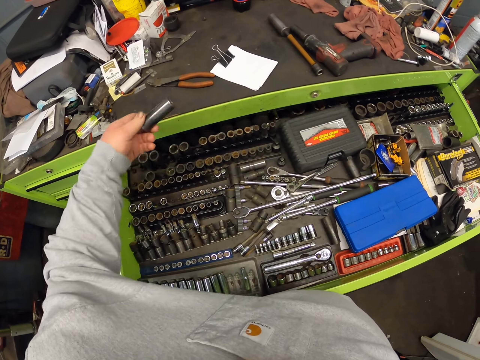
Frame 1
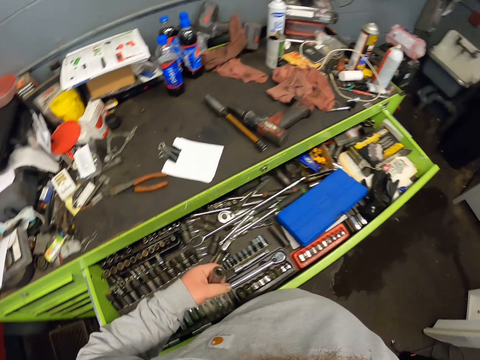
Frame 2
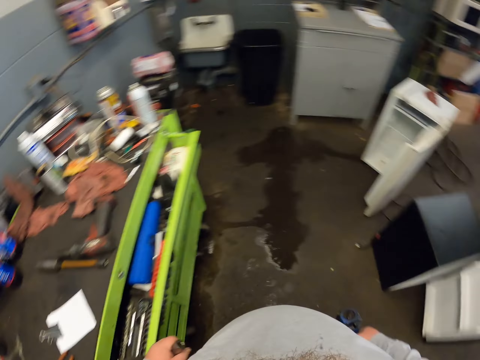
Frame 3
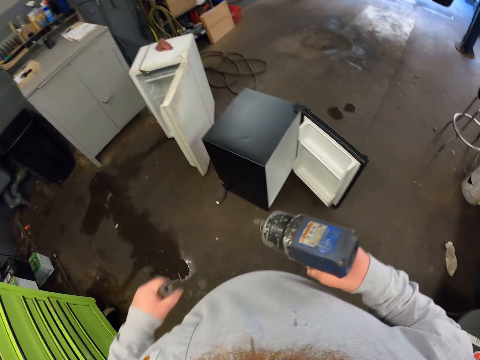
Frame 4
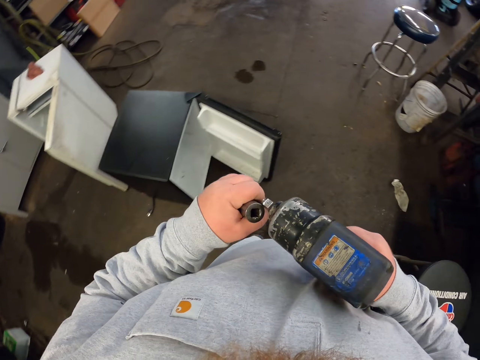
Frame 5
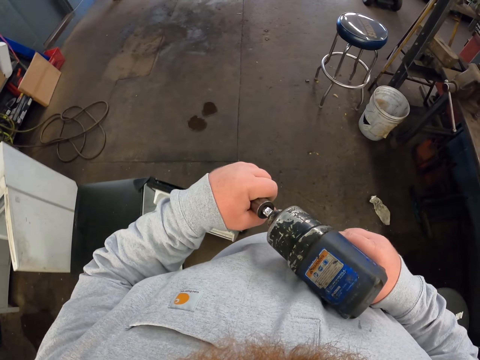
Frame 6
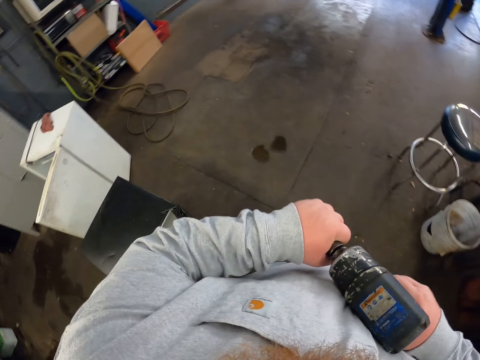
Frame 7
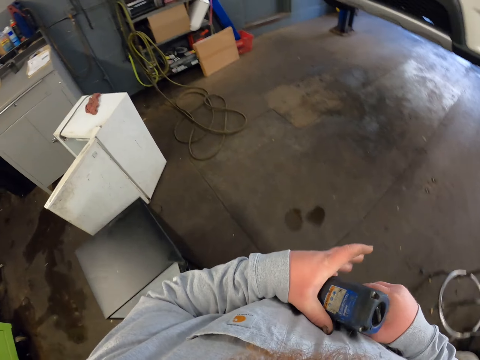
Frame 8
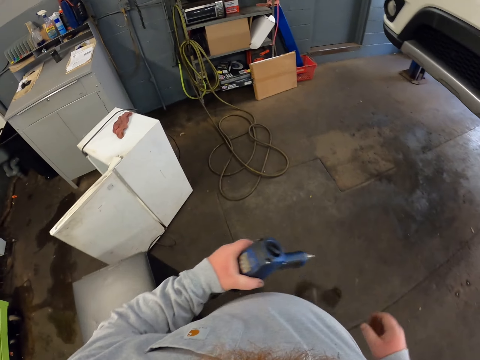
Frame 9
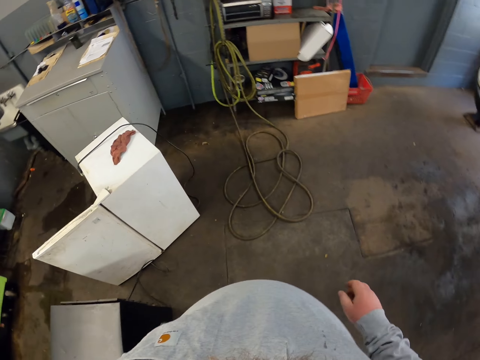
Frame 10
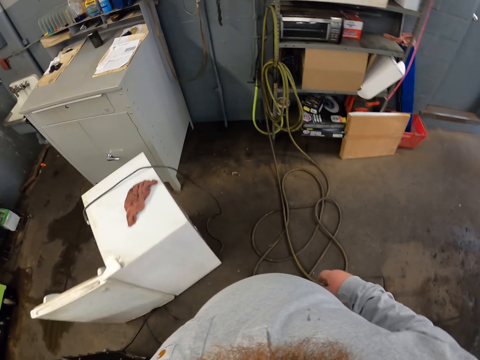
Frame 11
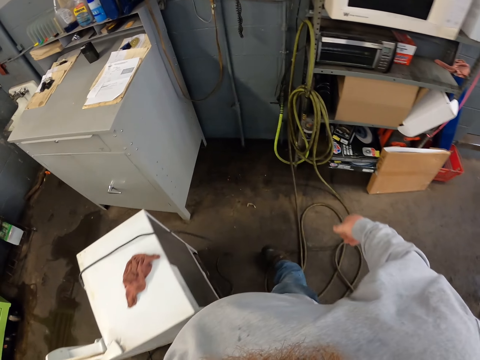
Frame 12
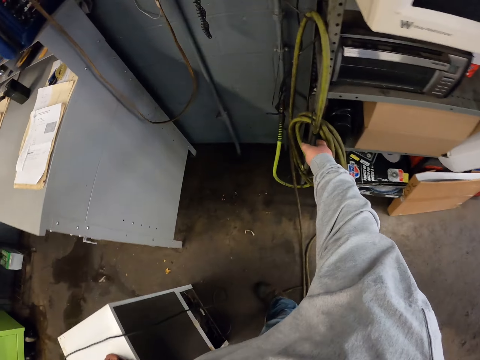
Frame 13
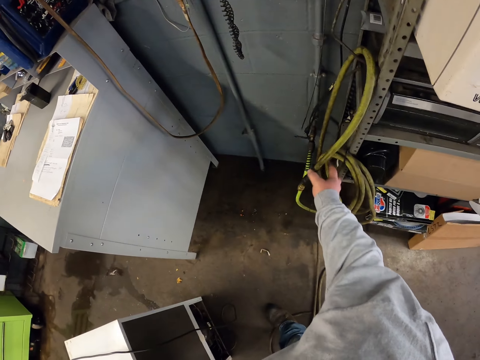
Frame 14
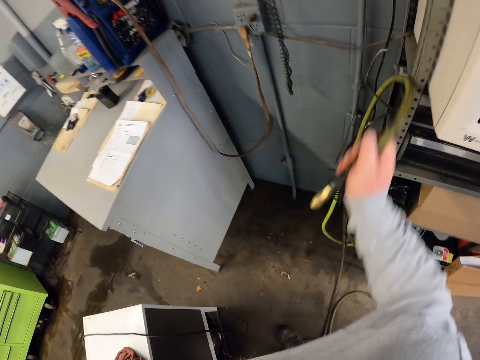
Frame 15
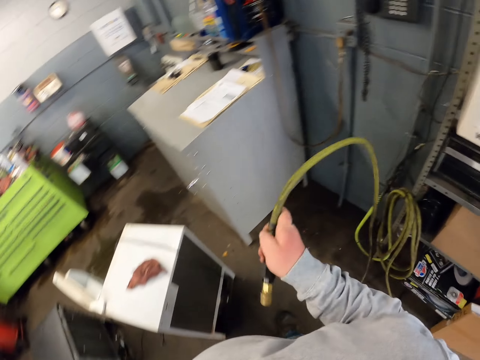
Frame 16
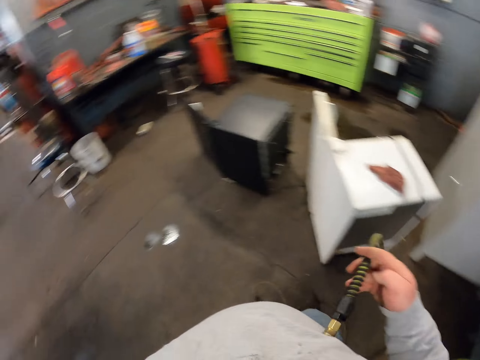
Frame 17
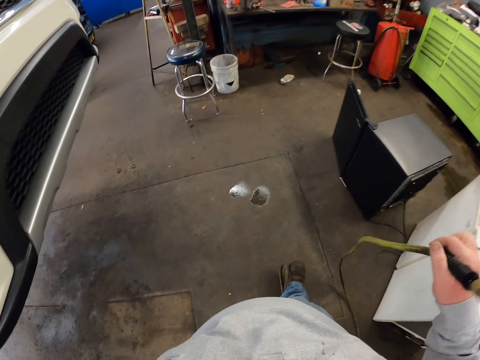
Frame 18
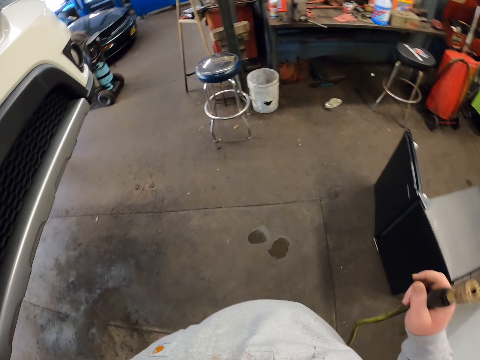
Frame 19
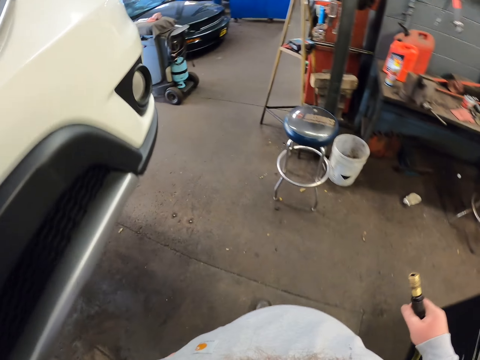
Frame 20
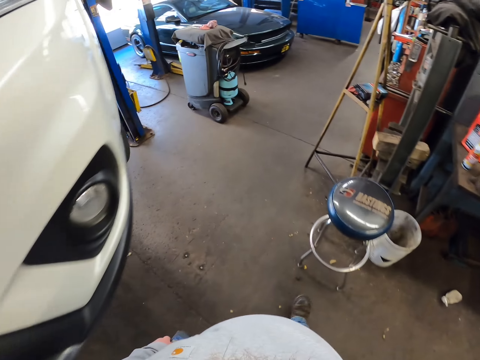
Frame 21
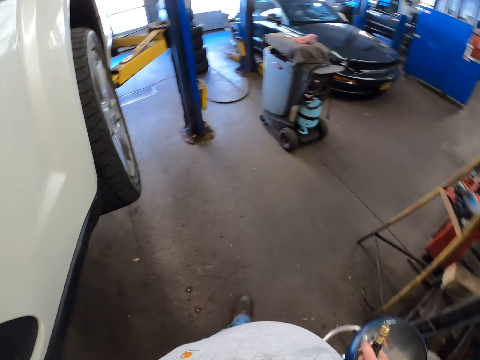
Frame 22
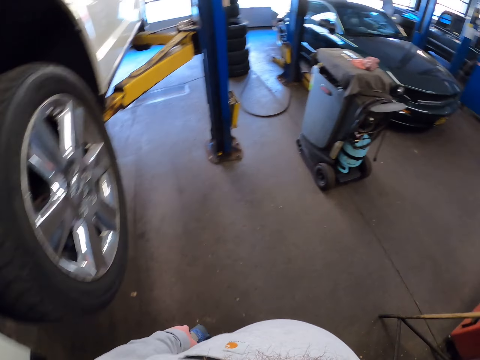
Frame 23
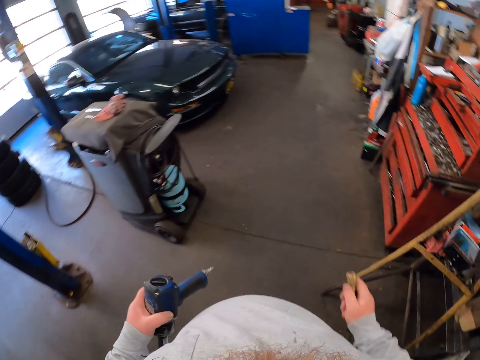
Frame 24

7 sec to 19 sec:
The camera wearer picks up a socket wrench in the drawer. They close the drawer. They fix the socket wrench on the nut driver or t handle insert tool. They move towards the hose pipe. They pick up the pressure cable or hose pipe. They drag the hose pipe.

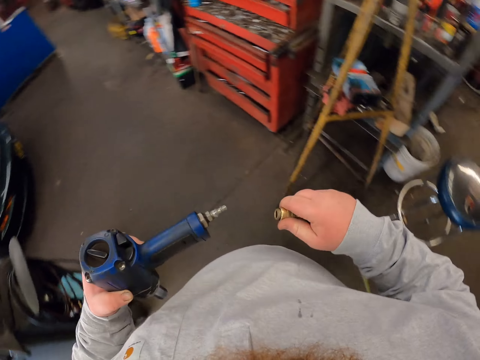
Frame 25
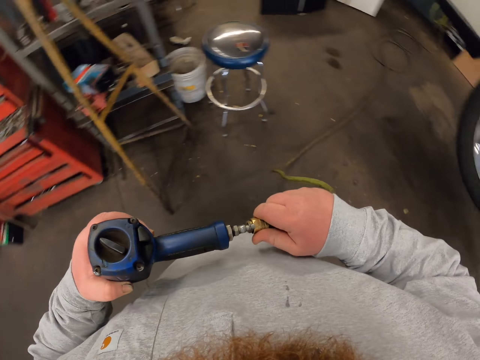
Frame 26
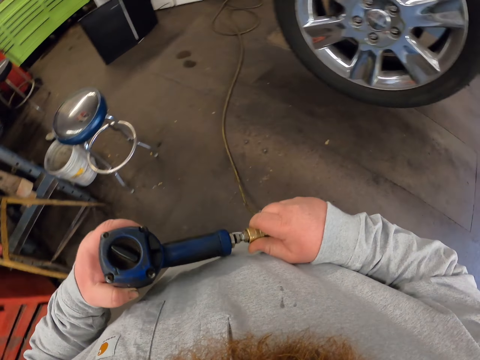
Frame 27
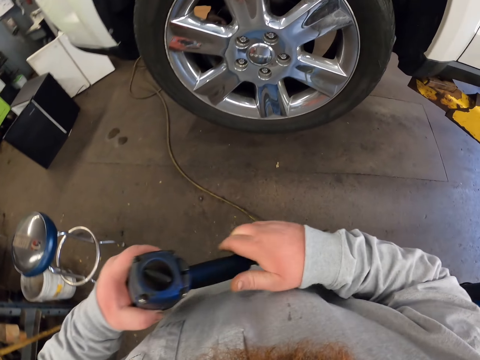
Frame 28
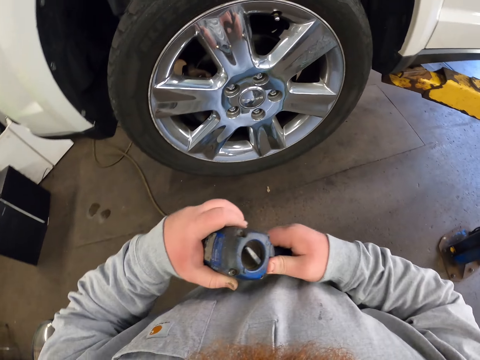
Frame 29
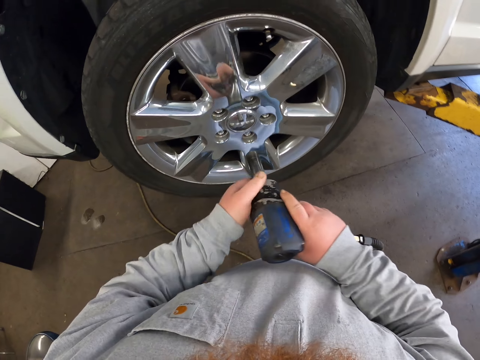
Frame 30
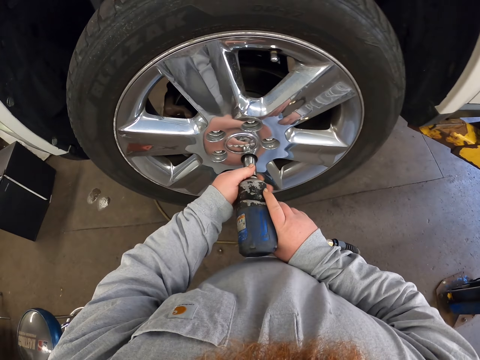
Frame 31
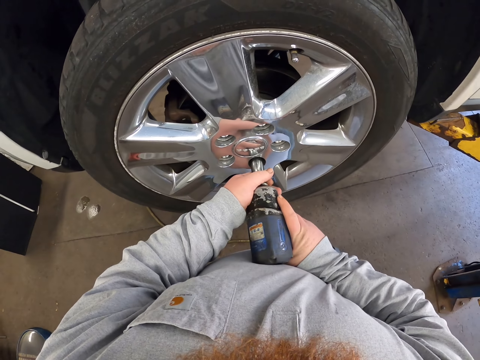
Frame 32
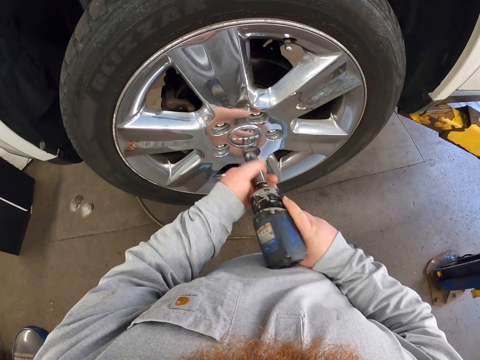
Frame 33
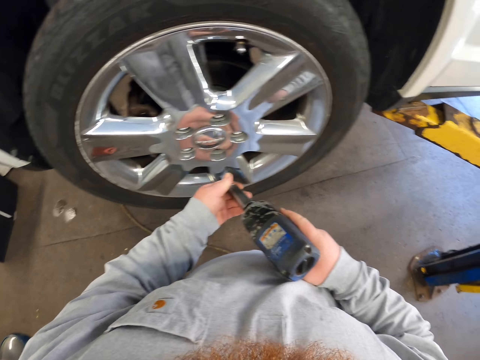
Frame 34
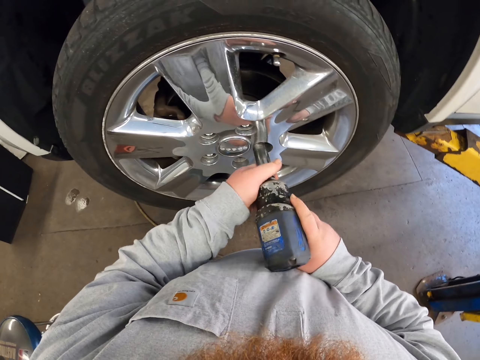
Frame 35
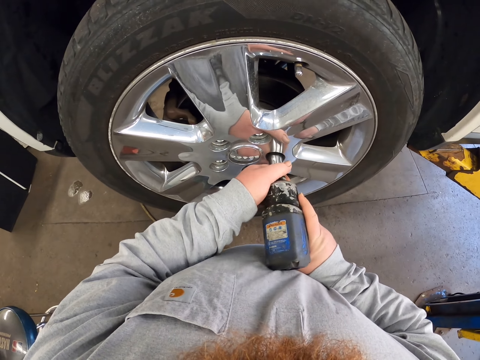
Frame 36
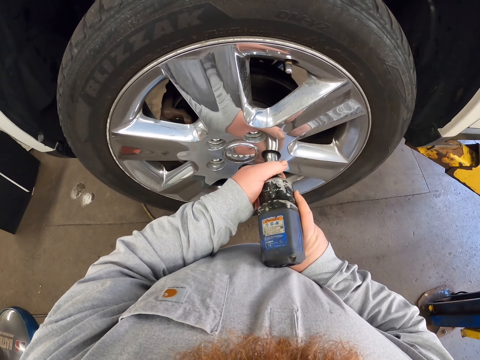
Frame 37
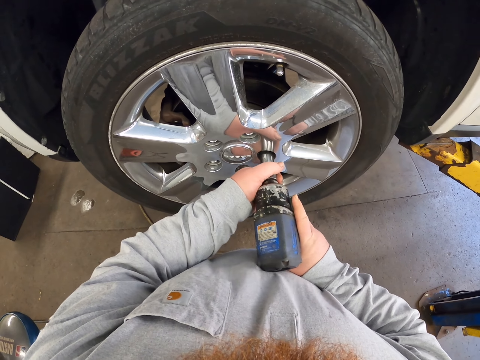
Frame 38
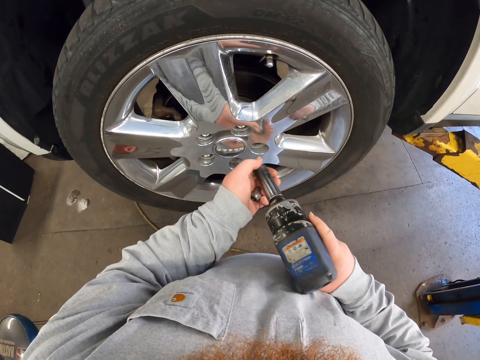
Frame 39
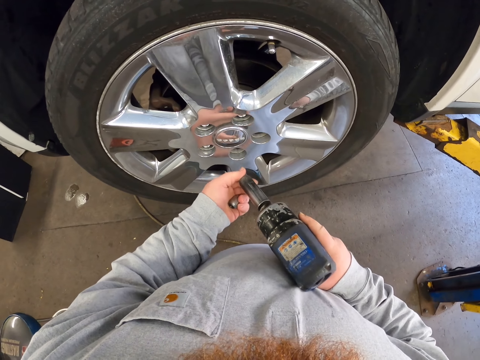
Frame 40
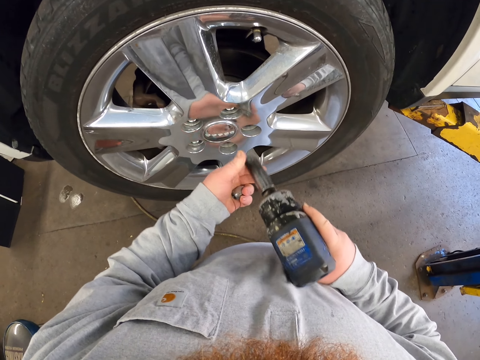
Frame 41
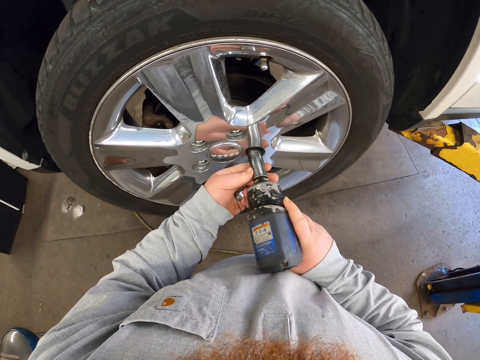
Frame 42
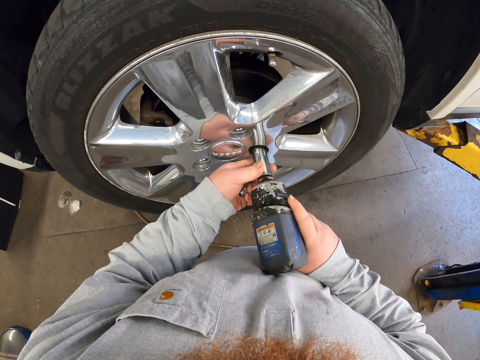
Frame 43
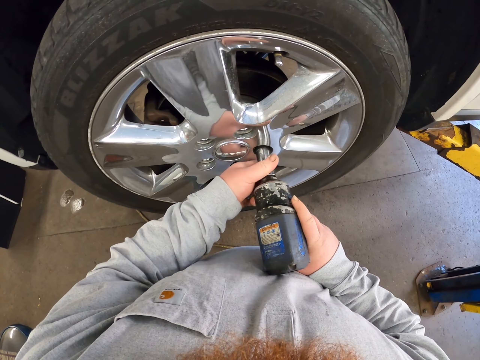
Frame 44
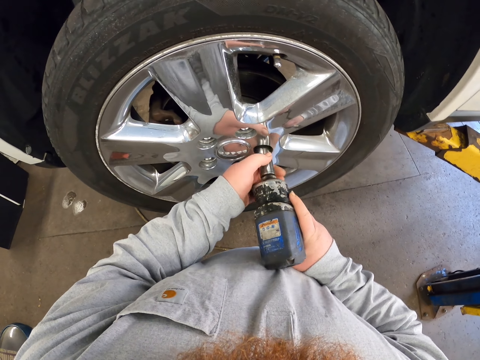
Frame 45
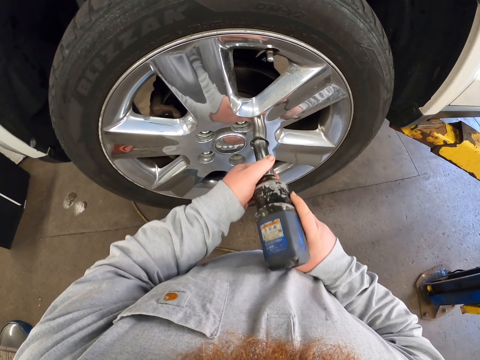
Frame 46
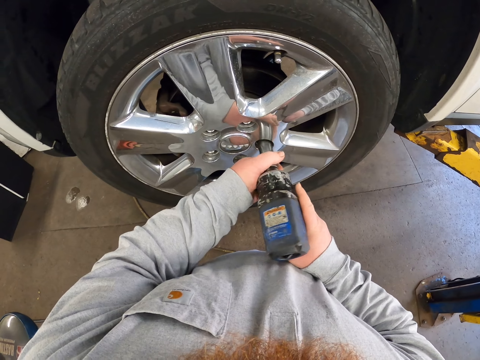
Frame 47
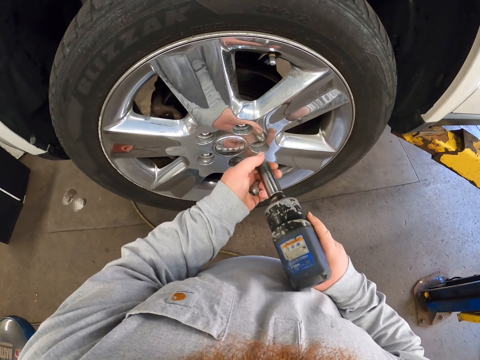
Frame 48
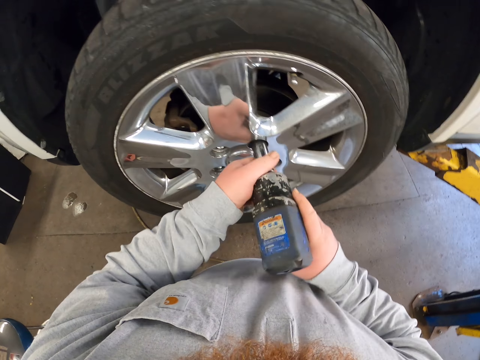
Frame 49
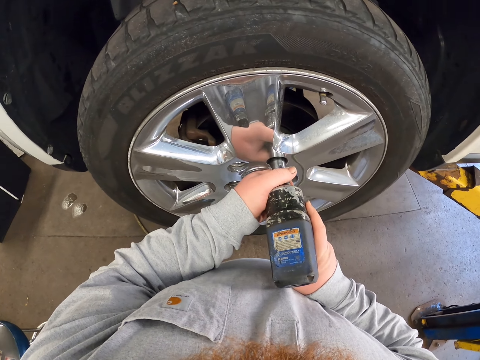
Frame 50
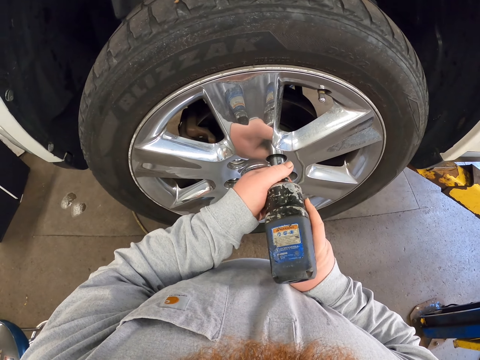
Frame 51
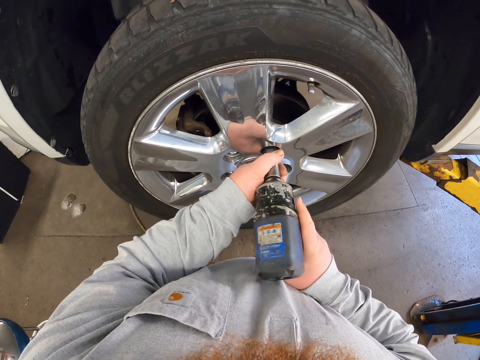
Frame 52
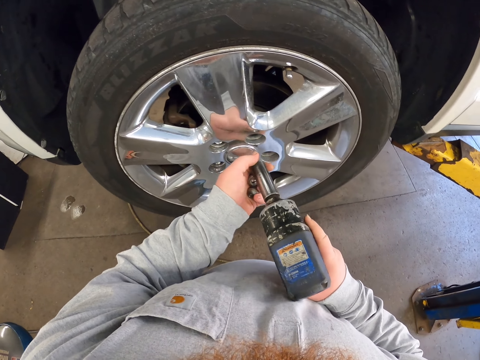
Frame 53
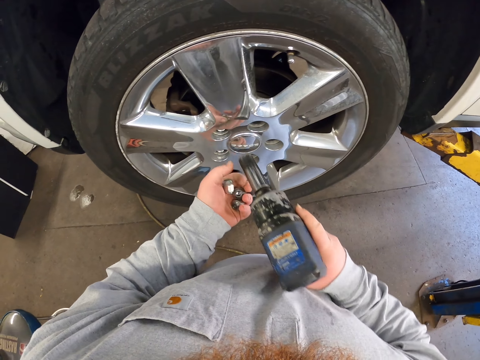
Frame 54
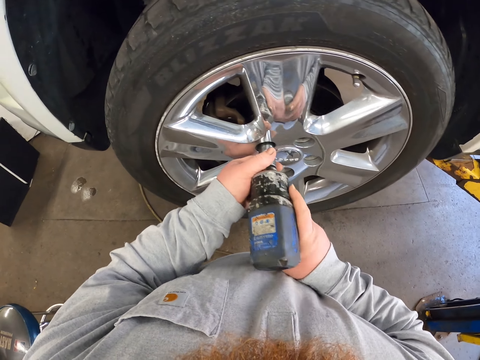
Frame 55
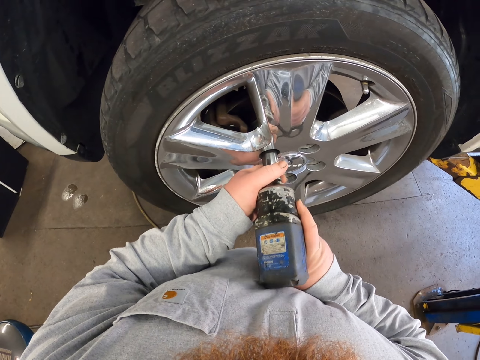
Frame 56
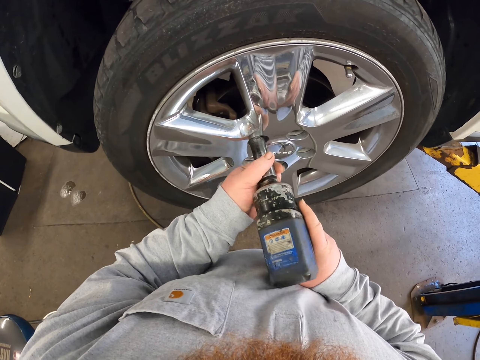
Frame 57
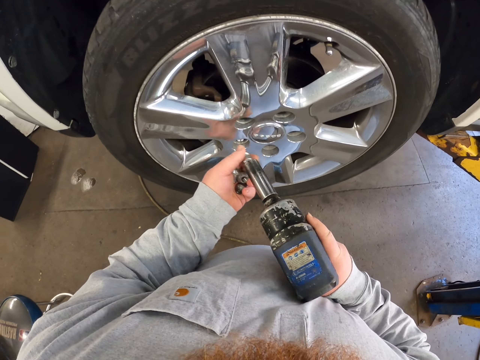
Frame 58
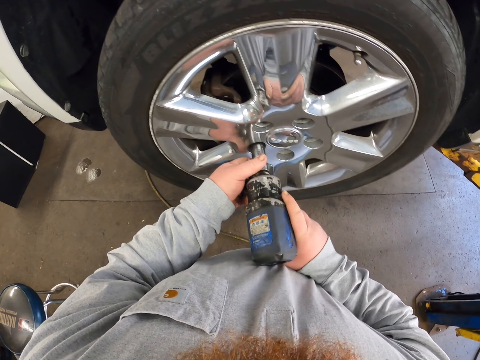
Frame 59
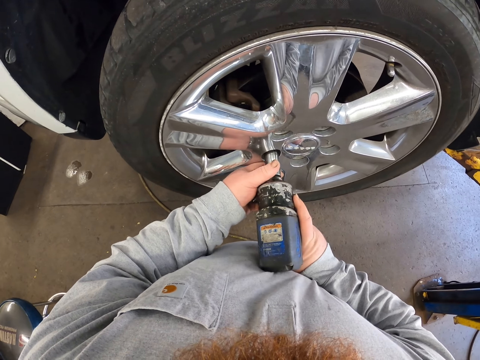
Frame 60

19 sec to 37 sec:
The camera wearer attaches the pressure cable or hose pipe to the nut driver or t handle insert tool. They put the t handle insert tool in the tire plug. They unfasten the nut repeatedly. They touch the t handle insert tool and put the t handle insert tool in the tire plug. They remove the bolts from the tire.
